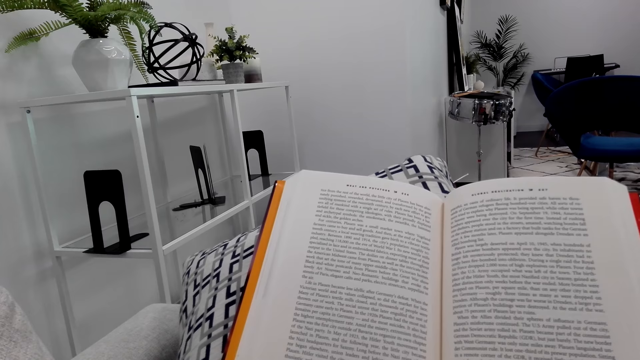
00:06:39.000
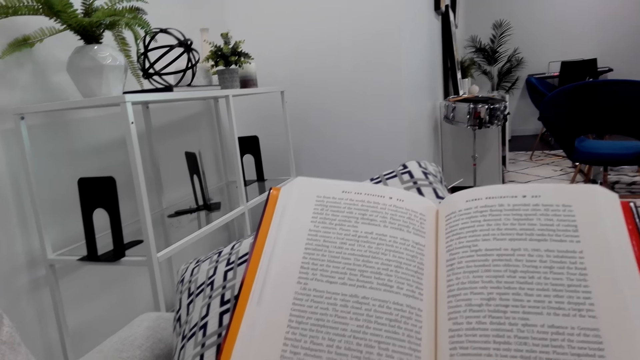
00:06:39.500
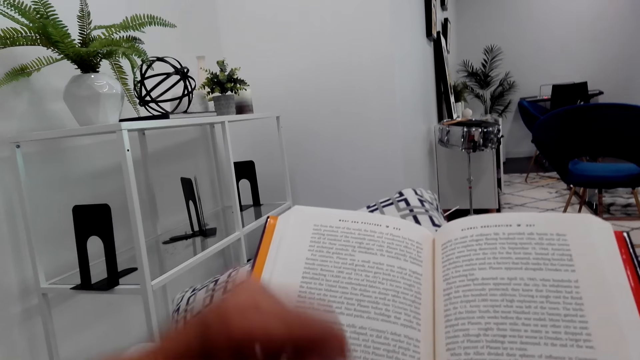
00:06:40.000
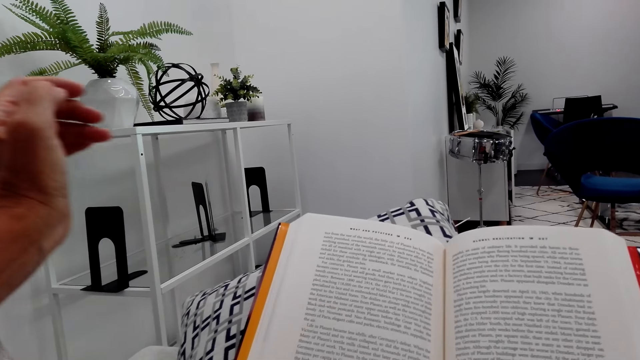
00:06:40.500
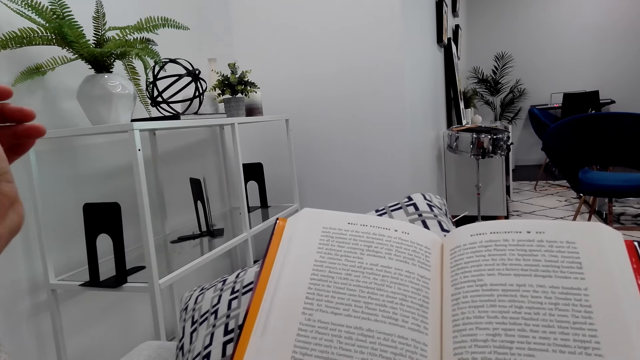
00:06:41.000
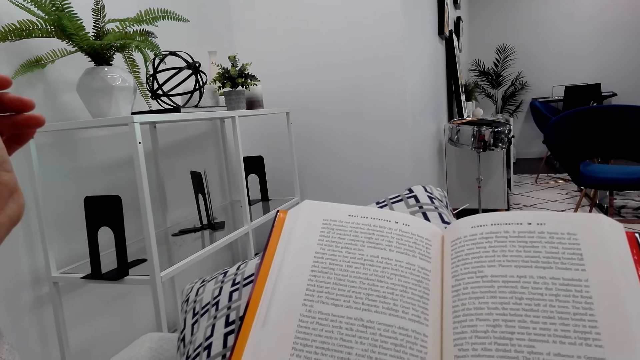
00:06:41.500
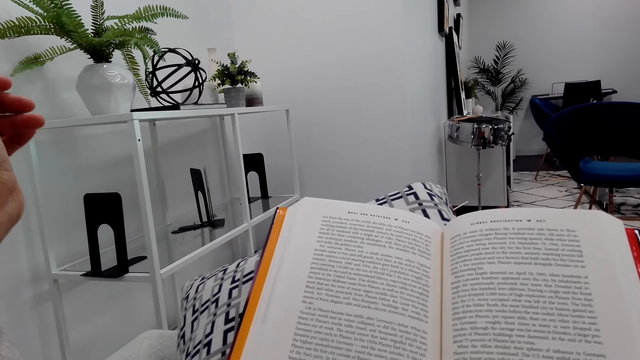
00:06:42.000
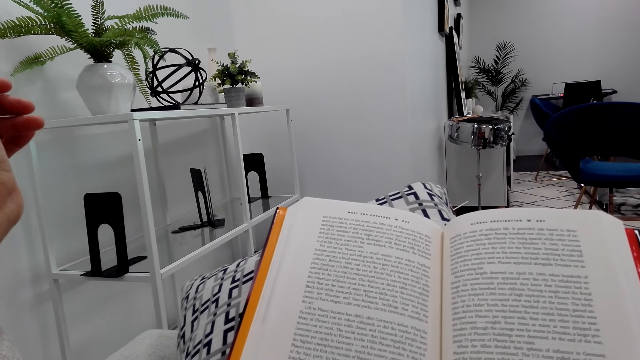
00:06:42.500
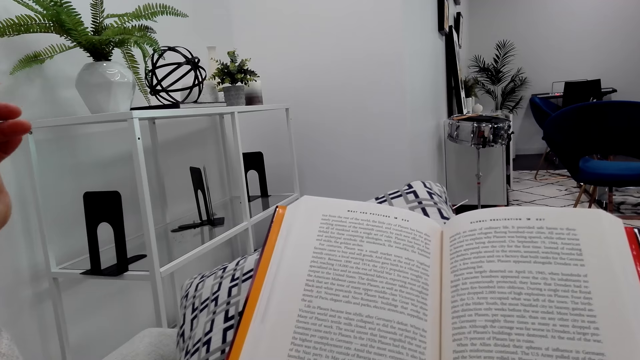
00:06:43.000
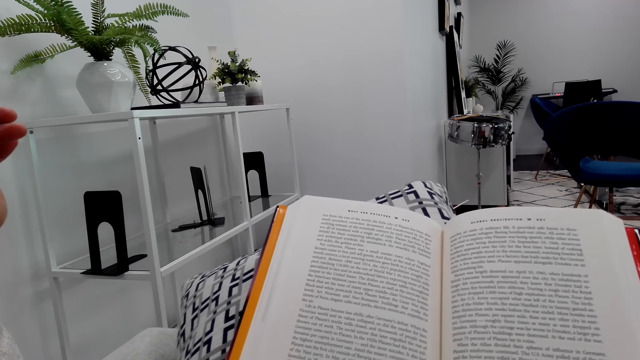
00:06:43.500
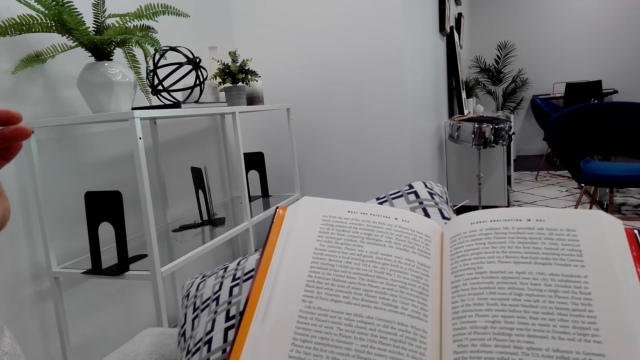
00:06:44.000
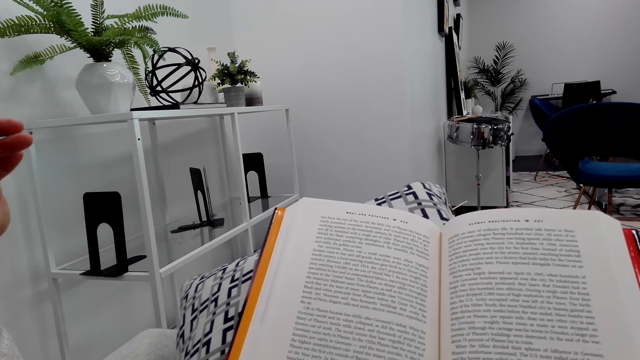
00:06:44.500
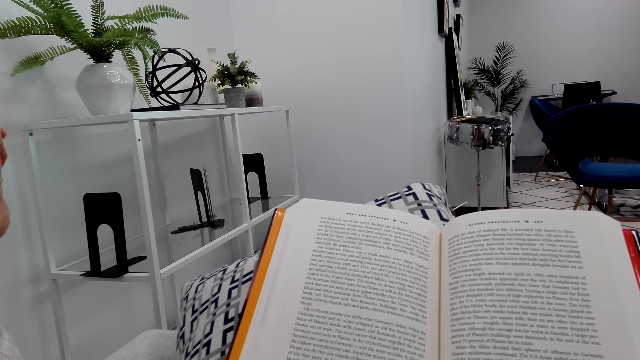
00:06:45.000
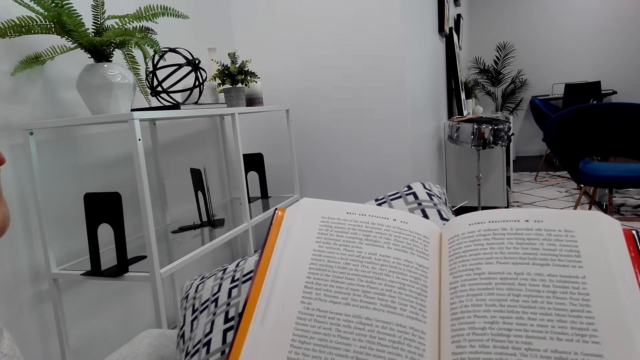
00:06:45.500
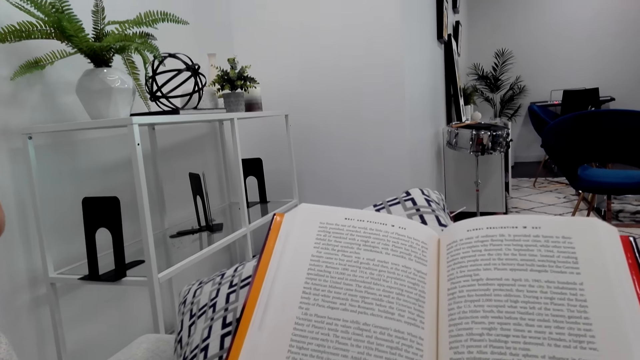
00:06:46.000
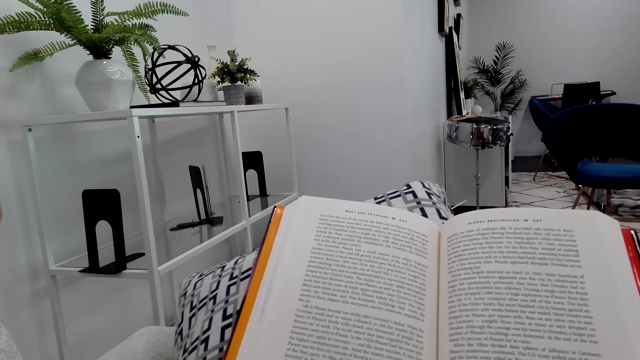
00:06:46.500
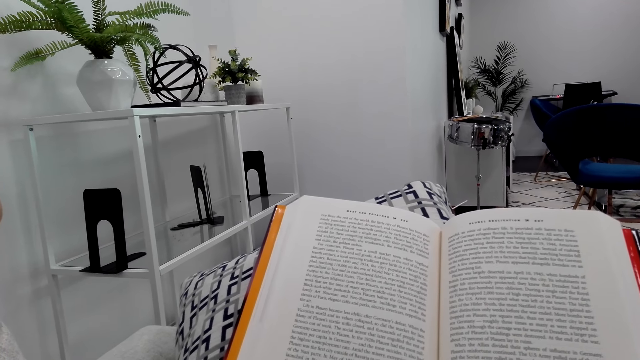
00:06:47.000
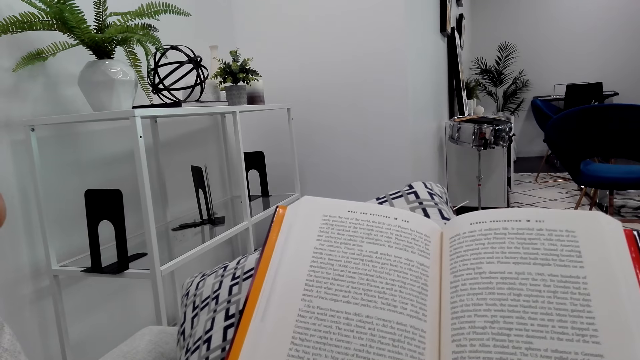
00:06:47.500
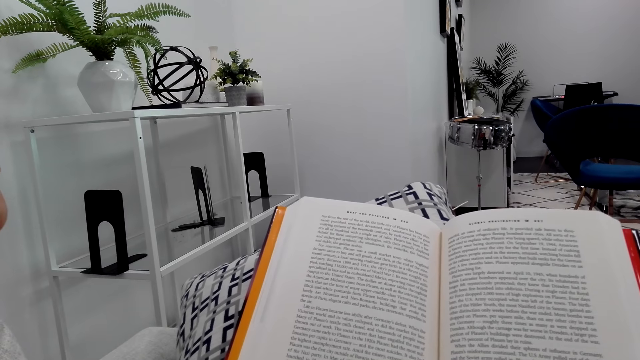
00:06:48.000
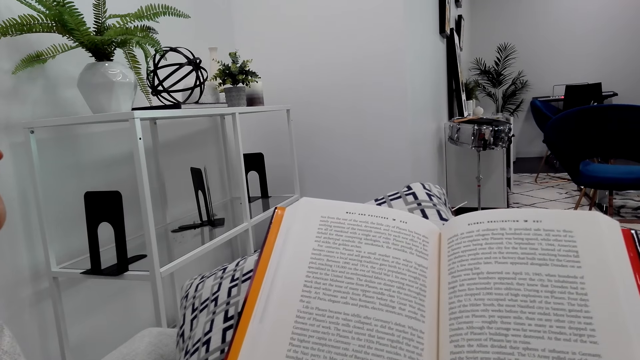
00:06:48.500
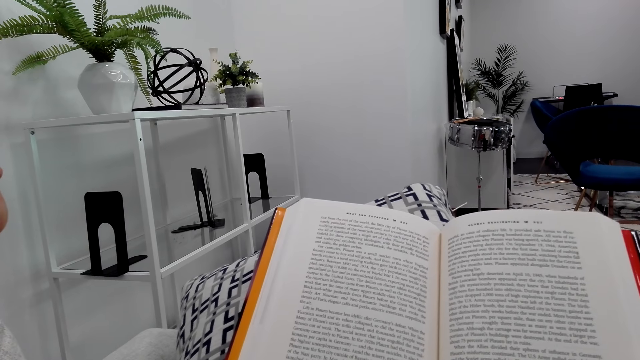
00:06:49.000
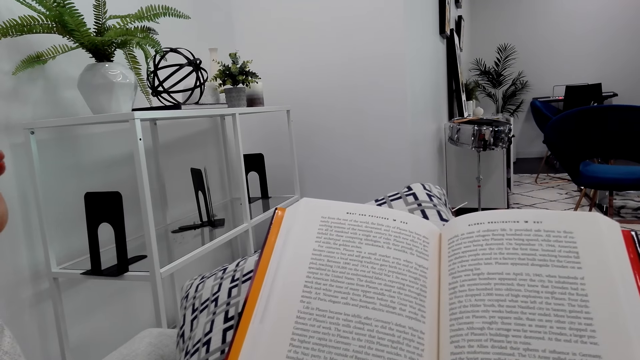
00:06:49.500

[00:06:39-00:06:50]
The camera wearer lifts a hand. They read a novel.

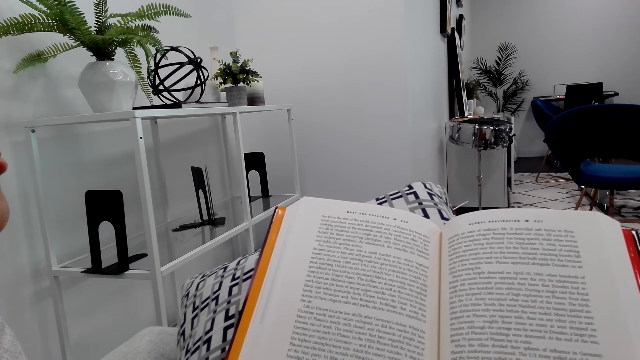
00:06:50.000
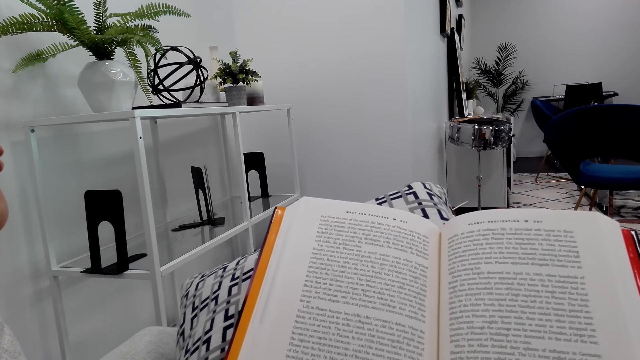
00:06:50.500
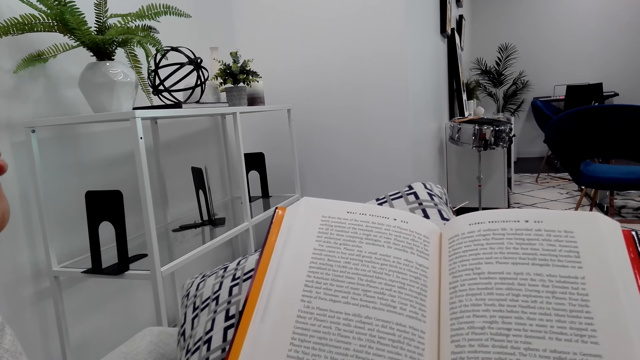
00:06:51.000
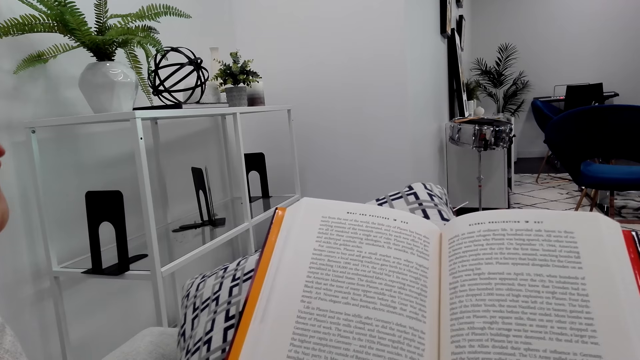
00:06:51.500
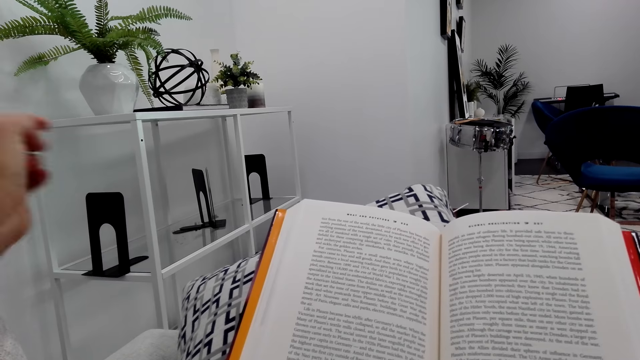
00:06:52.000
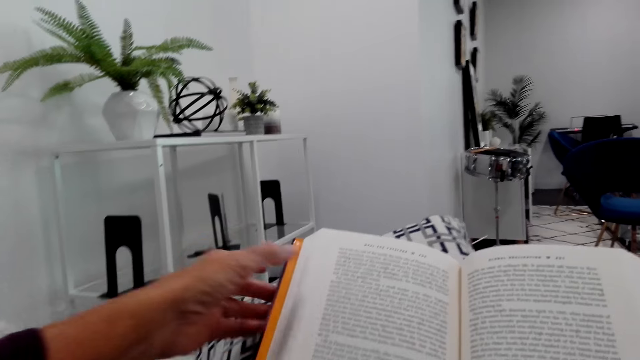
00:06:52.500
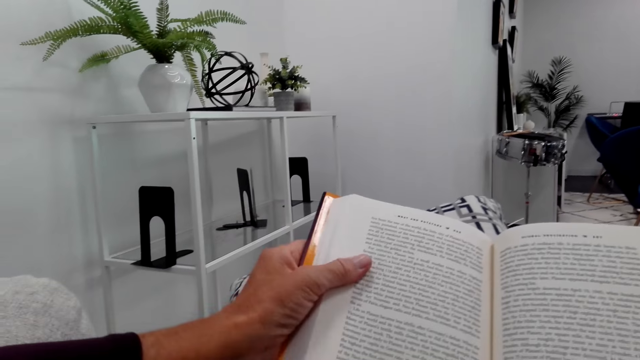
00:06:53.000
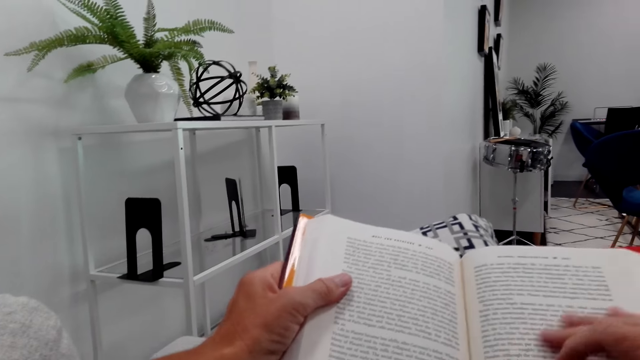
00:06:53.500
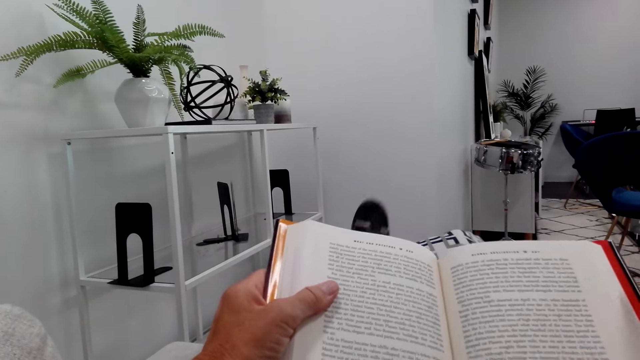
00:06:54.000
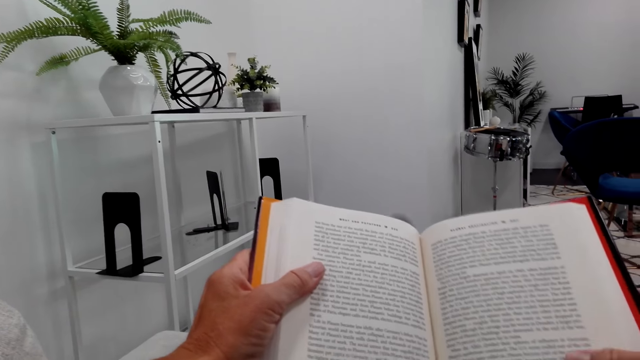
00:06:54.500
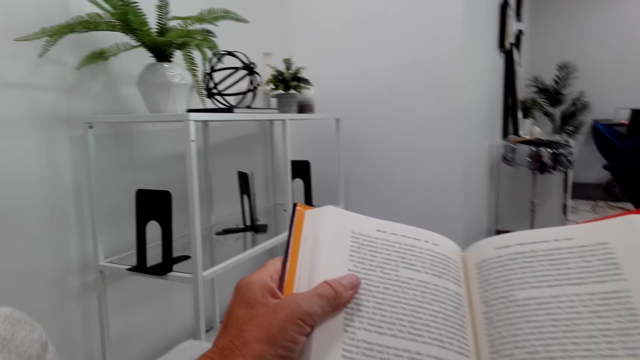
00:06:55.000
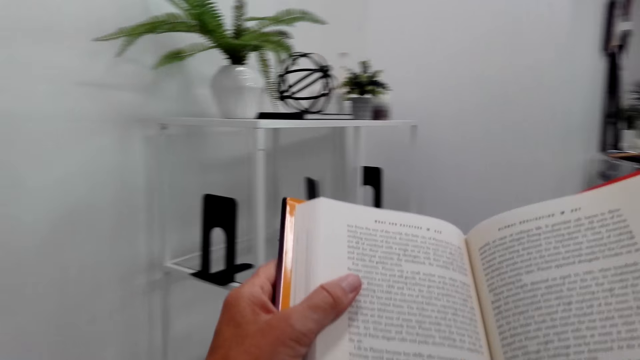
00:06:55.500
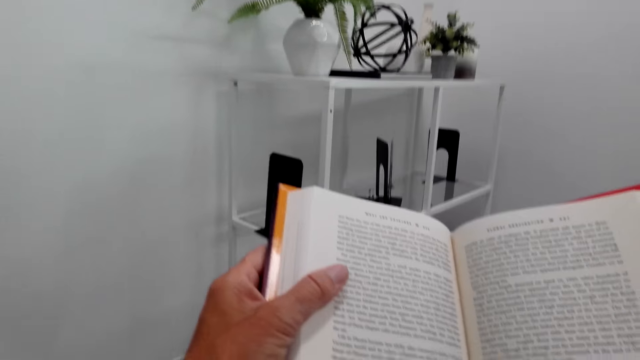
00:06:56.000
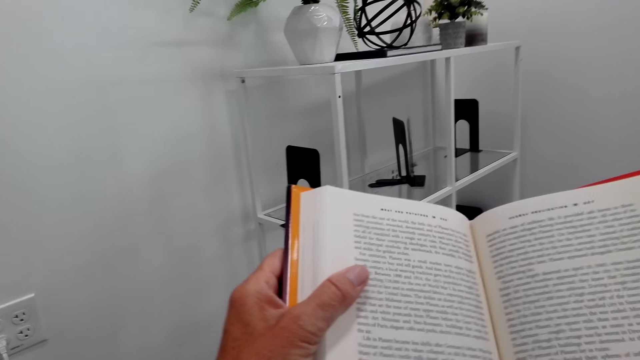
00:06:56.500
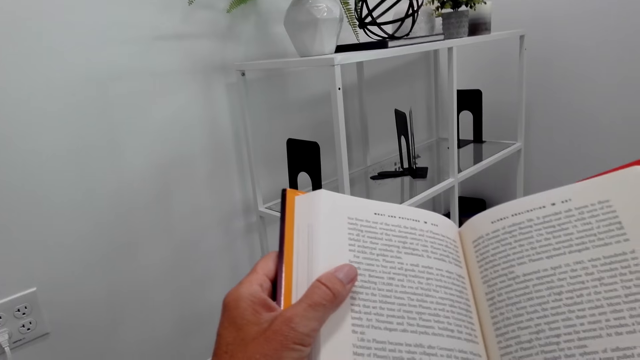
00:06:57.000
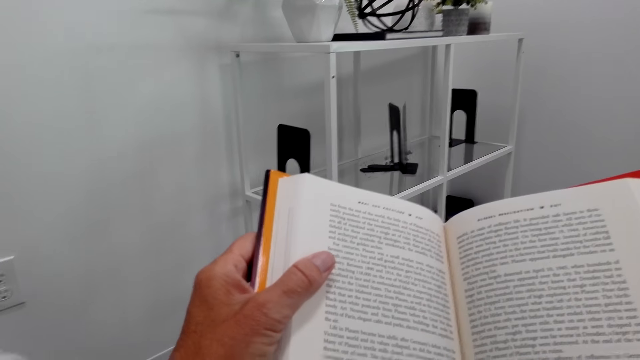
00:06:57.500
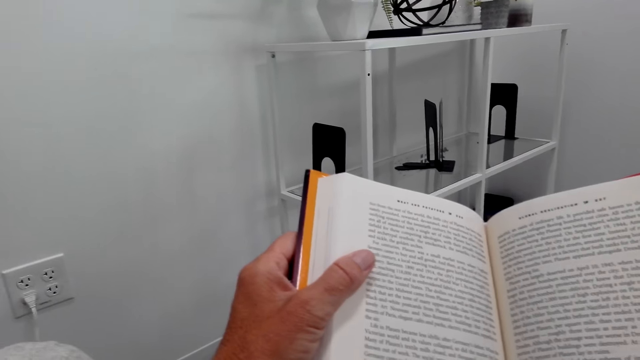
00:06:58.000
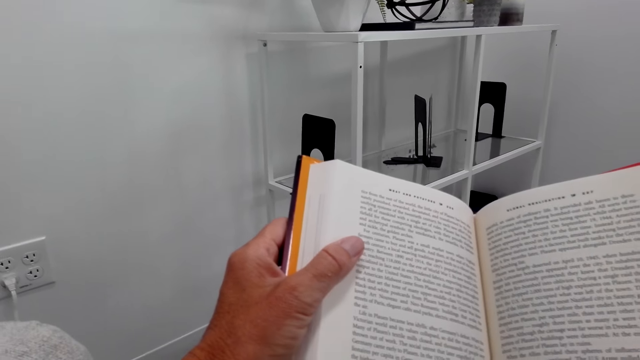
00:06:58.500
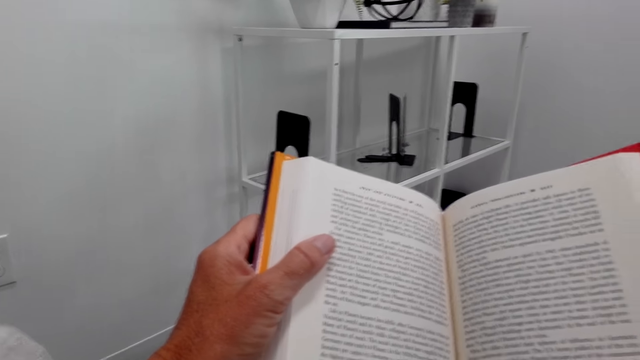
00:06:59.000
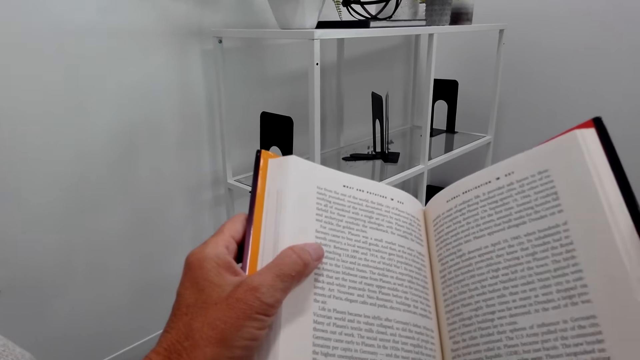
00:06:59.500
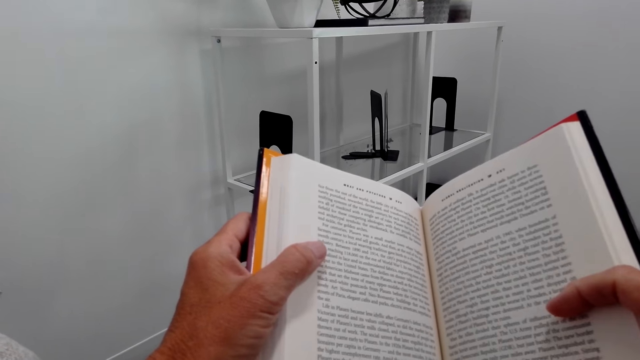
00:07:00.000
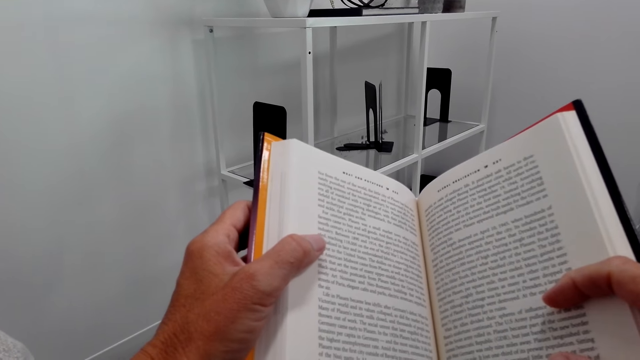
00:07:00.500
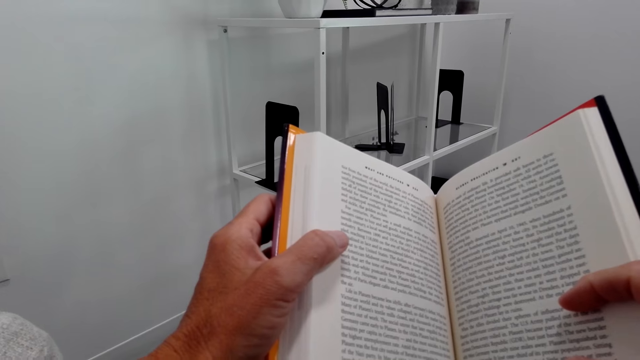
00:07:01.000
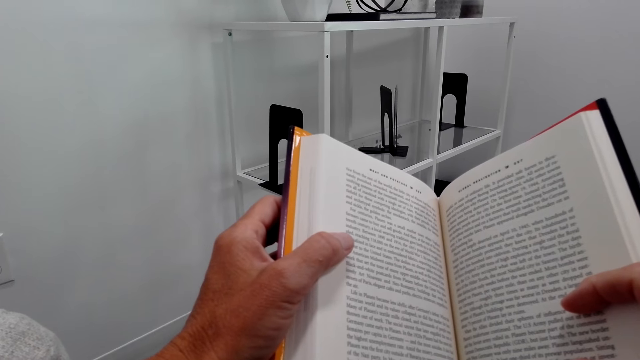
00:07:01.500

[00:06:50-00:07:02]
The camera wearer holds the novel. They move a leg. They read the novel.
